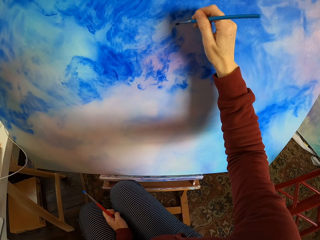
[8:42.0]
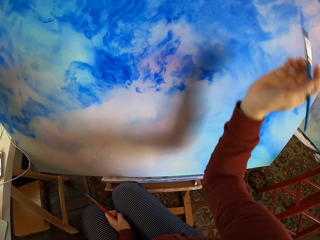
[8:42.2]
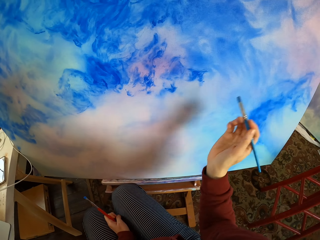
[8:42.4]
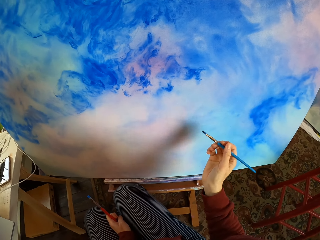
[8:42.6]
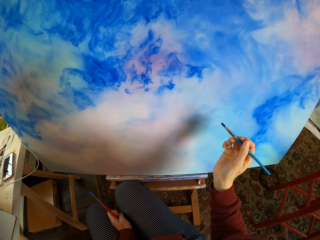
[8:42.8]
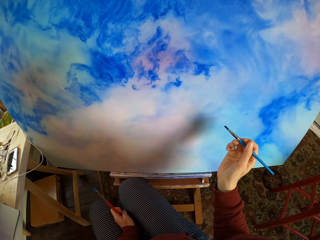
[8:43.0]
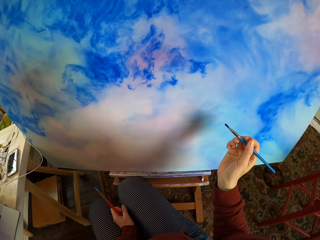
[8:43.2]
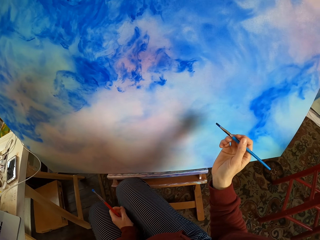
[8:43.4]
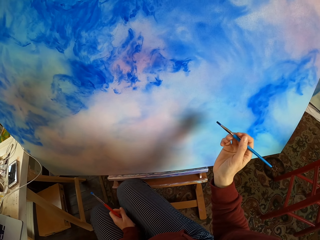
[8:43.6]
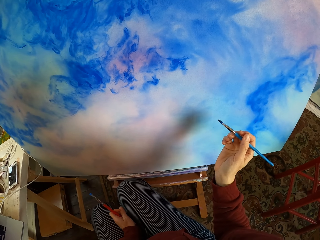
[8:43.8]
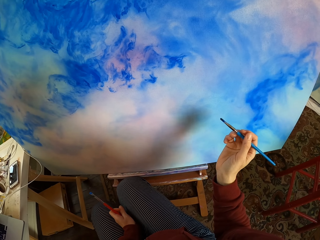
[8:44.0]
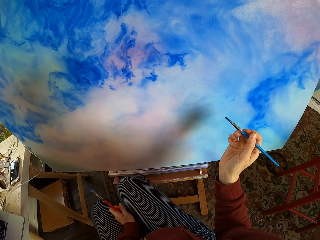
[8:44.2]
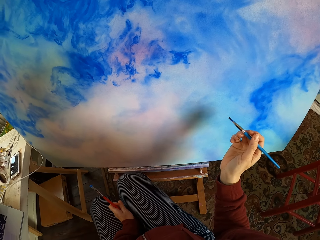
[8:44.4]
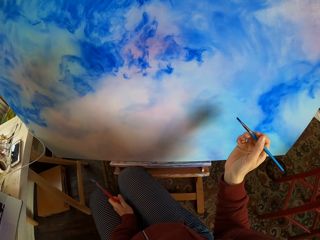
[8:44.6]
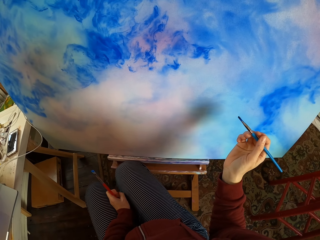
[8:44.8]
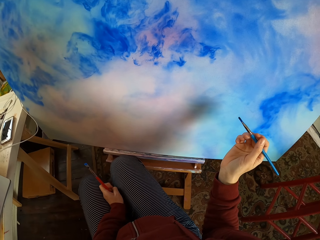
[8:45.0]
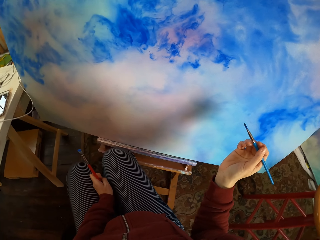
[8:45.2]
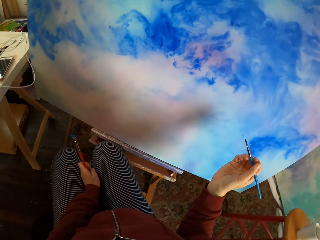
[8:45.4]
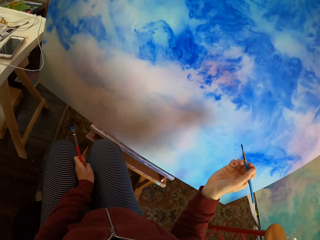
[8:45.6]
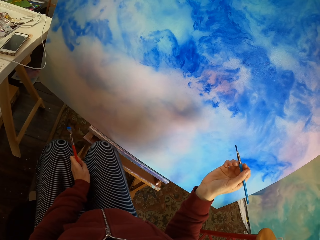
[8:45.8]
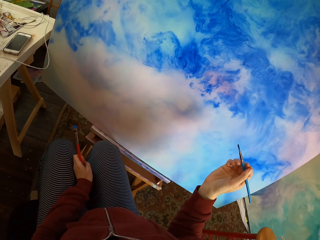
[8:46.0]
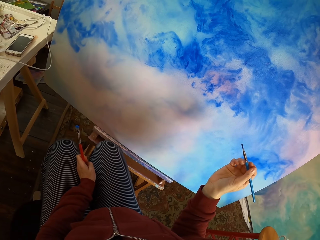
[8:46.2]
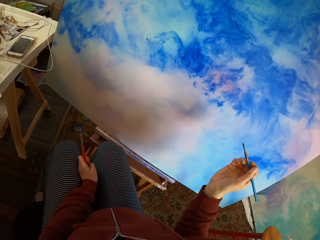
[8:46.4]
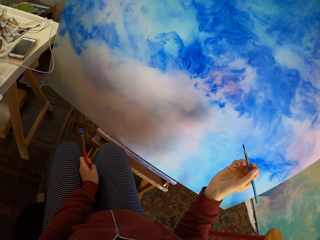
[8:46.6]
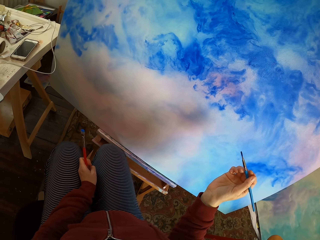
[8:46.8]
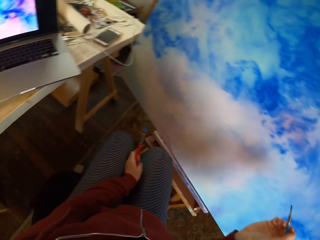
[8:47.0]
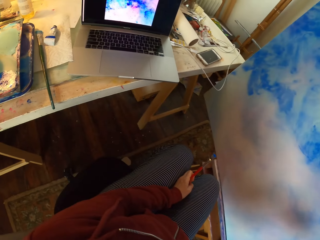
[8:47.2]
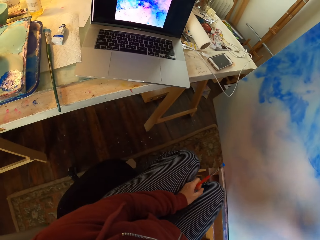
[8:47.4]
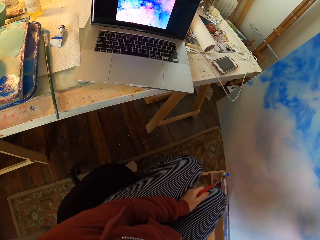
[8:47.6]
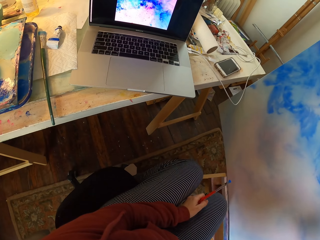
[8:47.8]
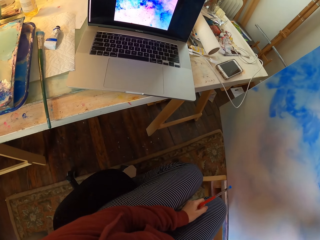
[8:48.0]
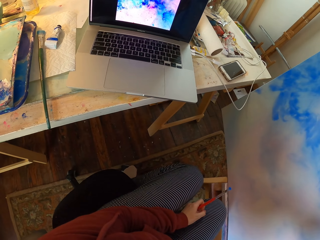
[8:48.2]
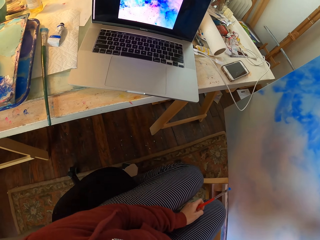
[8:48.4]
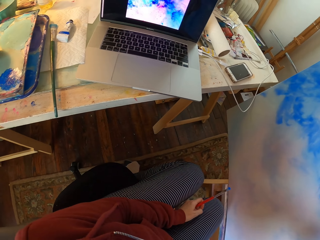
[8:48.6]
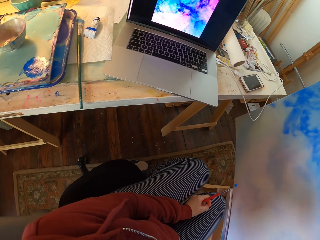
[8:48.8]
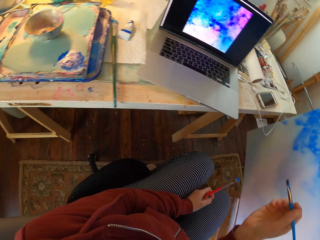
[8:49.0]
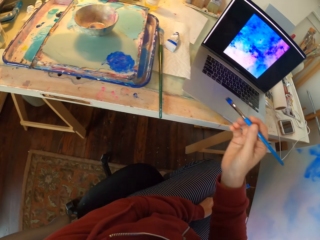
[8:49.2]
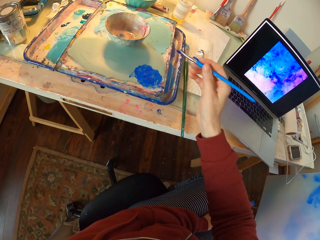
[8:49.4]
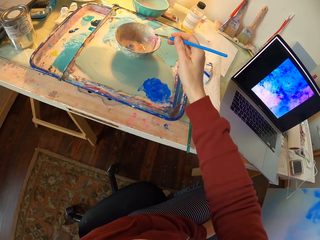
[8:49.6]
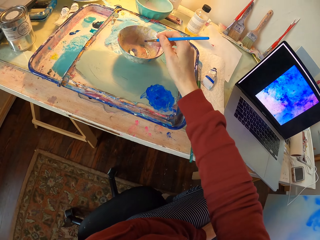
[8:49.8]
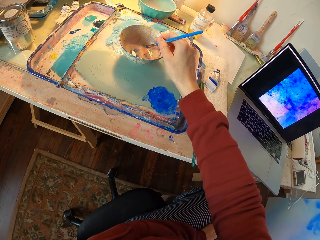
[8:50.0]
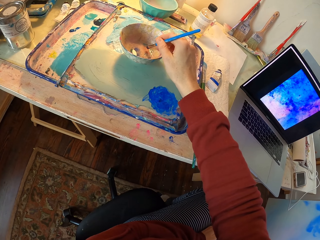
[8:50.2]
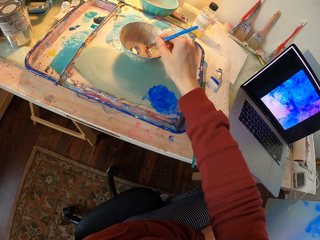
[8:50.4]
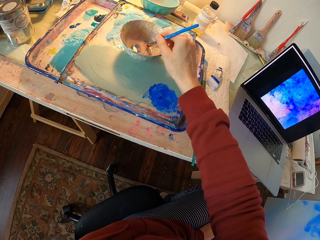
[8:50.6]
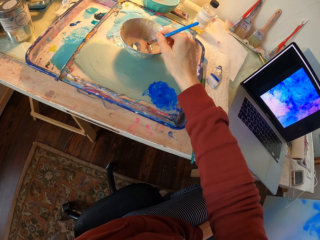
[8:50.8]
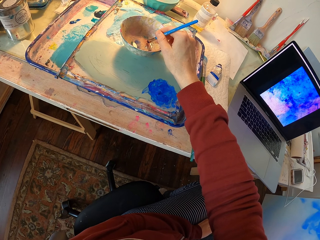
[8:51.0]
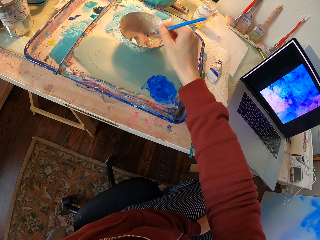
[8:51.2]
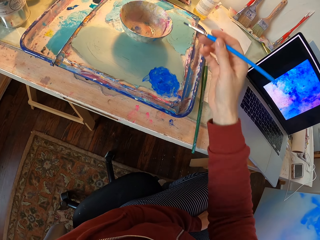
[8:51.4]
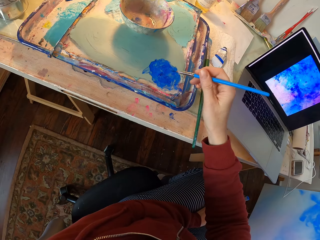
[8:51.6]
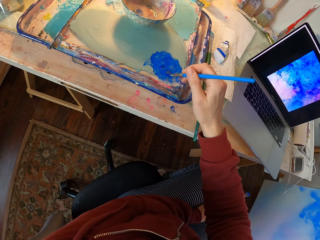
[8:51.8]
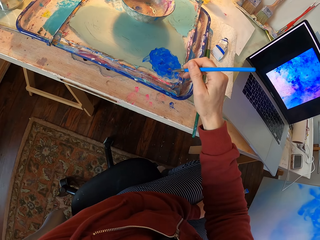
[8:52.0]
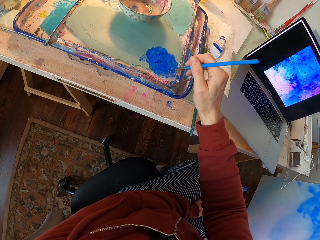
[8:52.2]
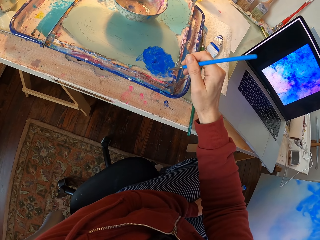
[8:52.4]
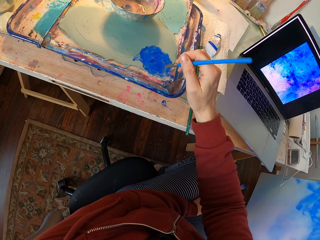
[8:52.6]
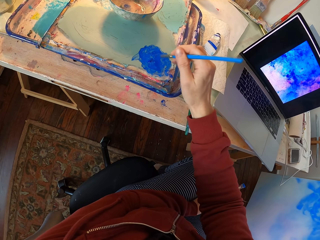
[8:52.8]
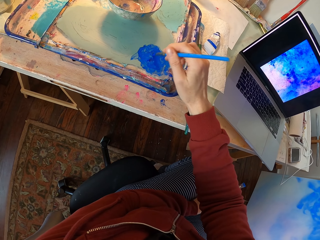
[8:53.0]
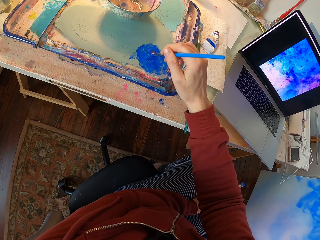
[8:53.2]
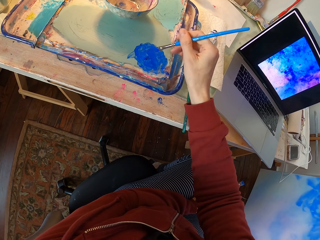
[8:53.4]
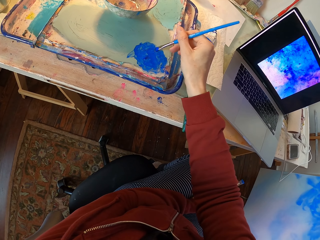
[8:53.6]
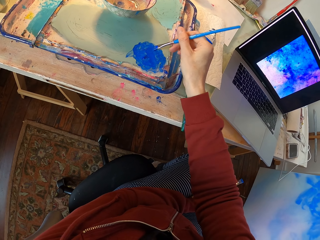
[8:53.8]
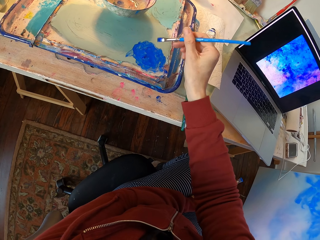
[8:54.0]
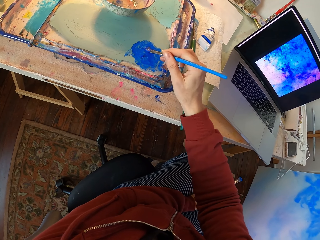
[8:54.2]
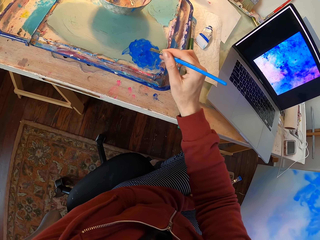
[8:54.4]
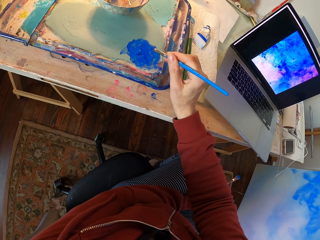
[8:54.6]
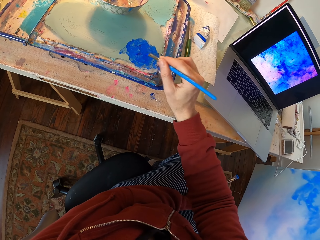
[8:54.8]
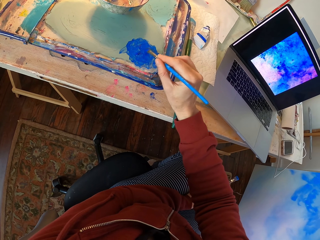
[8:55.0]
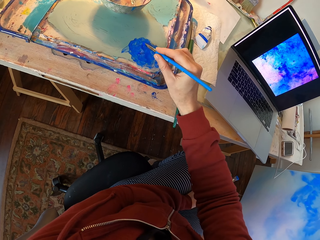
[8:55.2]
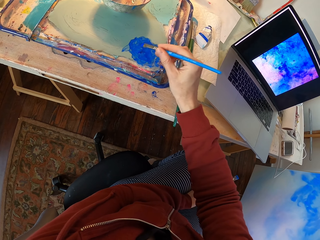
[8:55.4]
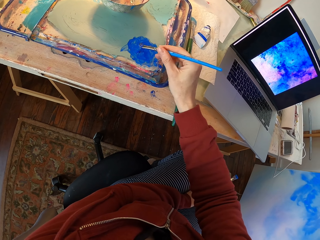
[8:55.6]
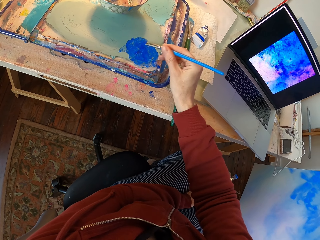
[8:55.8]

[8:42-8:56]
The camera wearer holds the brush. They look at the decoration. They look at the laptop. They dip the brush in the bowl. They apply the paint on the brush.

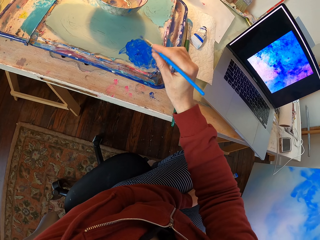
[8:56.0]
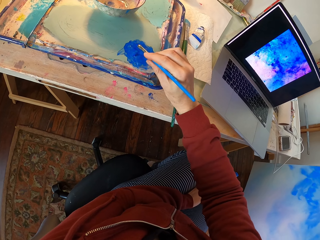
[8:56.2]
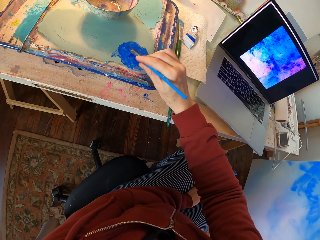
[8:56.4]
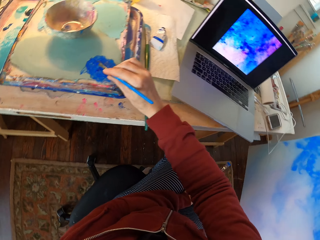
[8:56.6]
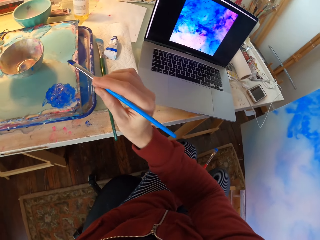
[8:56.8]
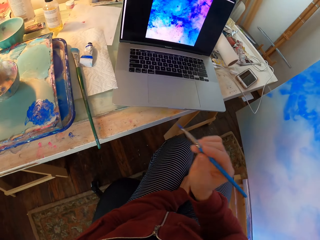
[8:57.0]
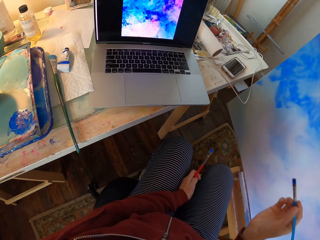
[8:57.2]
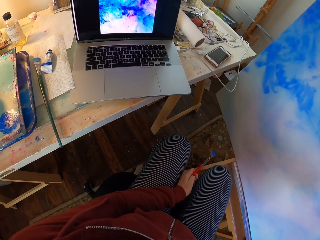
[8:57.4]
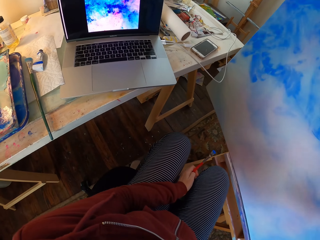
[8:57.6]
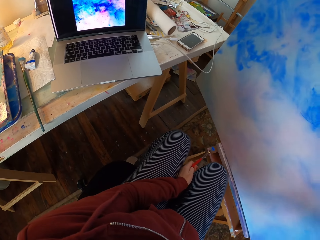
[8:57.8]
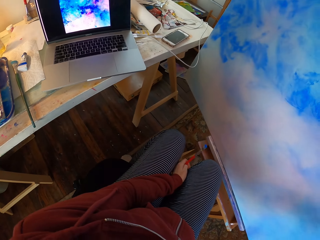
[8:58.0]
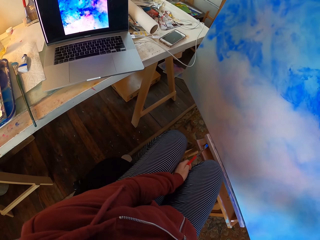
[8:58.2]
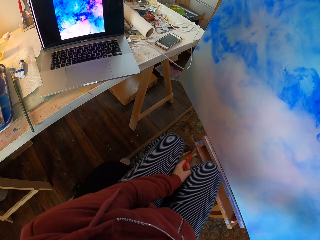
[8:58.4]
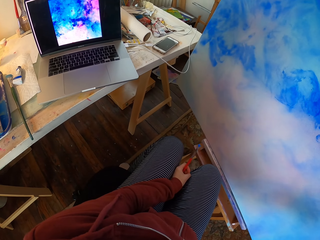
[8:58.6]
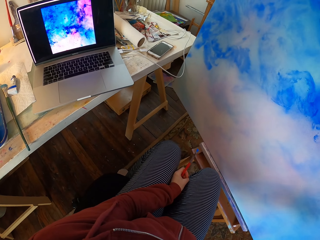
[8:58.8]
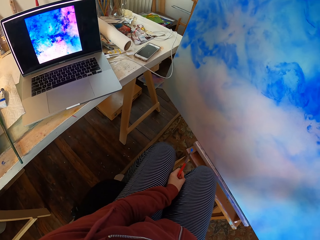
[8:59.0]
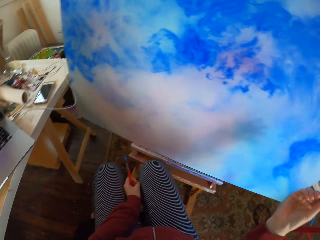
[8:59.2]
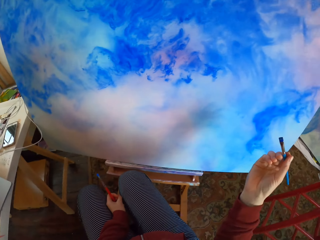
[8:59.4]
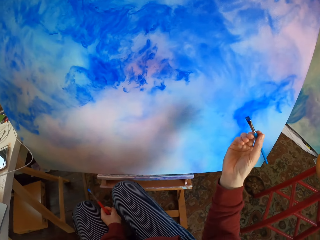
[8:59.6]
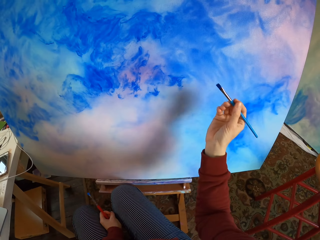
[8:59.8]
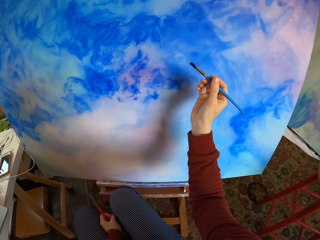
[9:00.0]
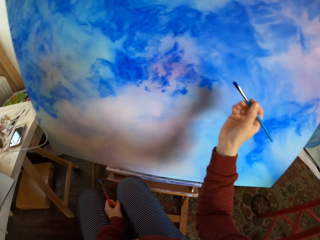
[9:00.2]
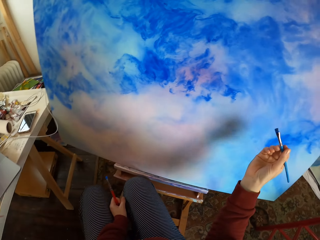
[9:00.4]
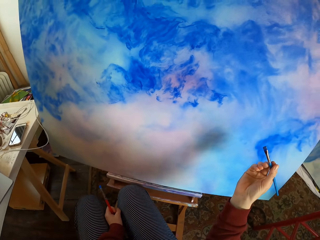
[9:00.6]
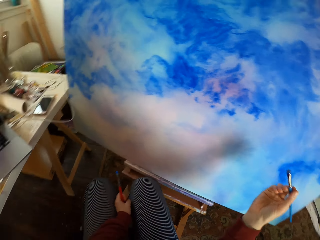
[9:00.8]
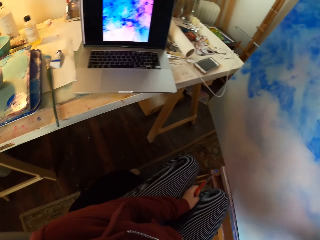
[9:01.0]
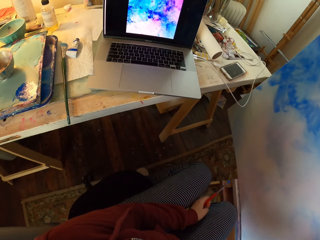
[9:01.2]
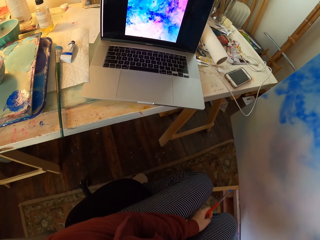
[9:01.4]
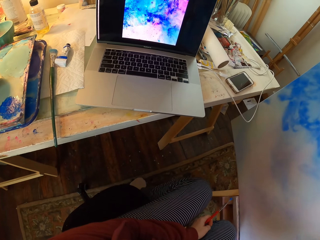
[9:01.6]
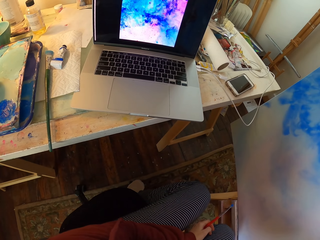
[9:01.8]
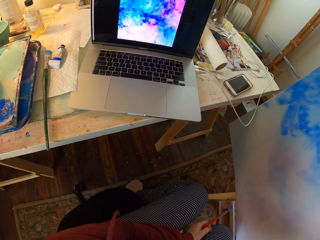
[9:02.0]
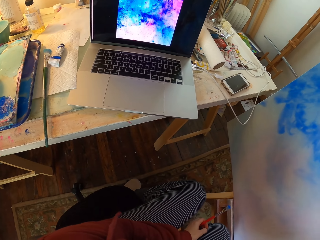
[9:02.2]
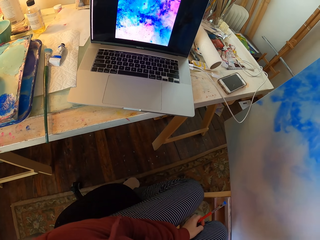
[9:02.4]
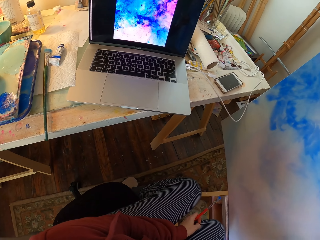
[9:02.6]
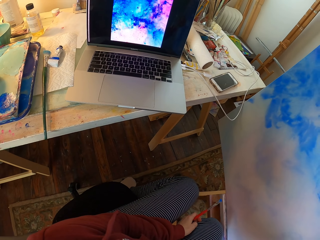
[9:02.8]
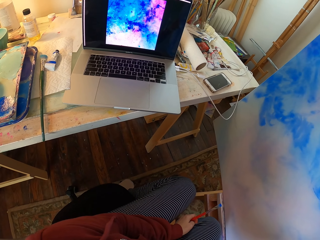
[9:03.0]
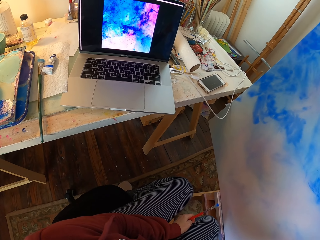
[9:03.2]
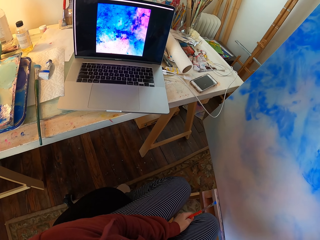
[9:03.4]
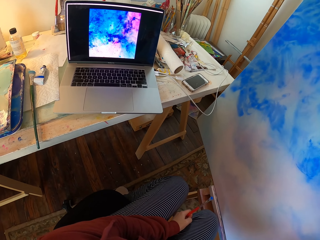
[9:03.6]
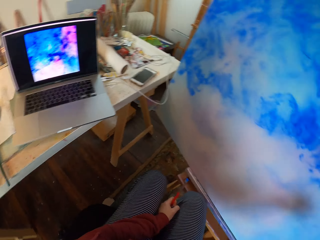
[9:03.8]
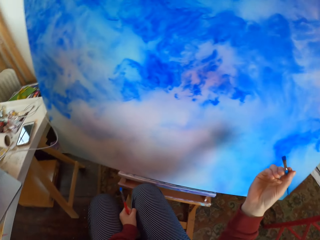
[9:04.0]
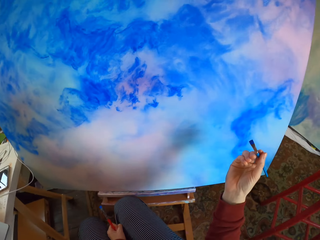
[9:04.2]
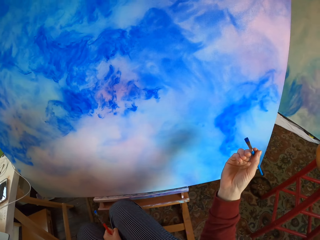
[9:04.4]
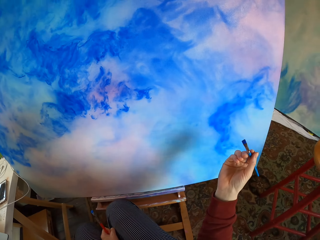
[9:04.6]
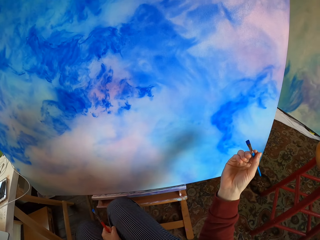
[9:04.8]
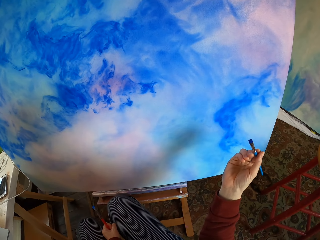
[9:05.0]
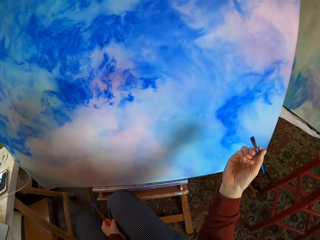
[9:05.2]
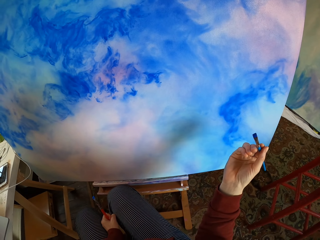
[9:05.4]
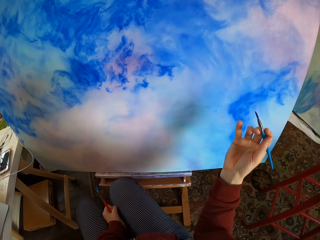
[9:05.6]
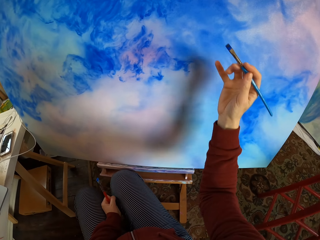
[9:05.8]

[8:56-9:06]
The camera wearer looks at the laptop. They hold the brush. They look at the laptop. They look at the decoration.
